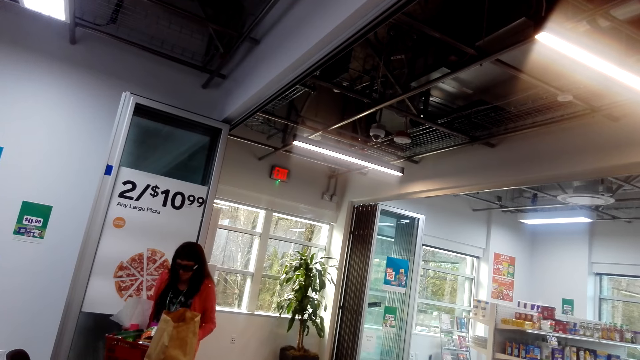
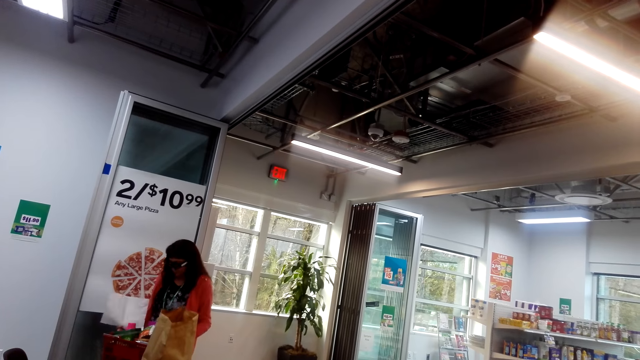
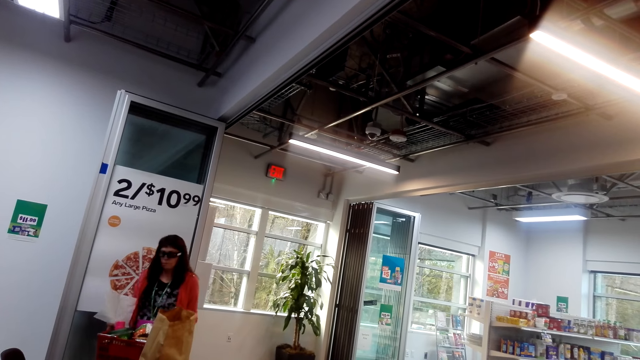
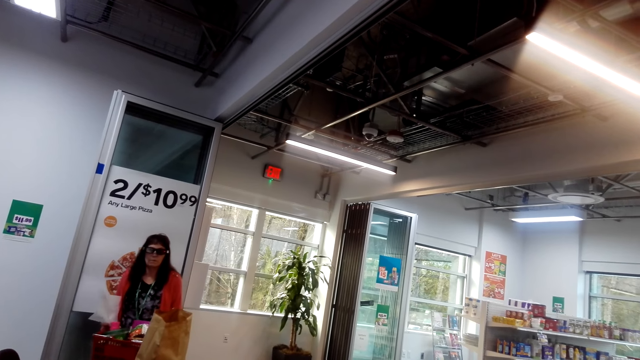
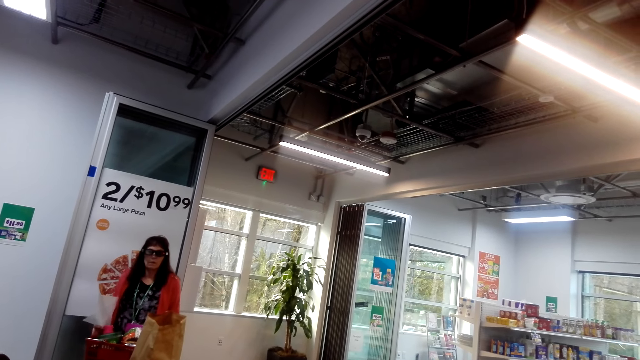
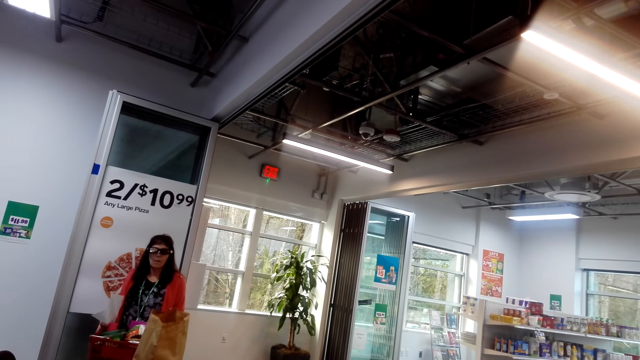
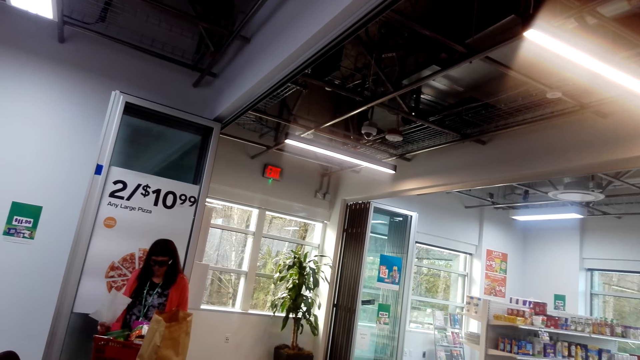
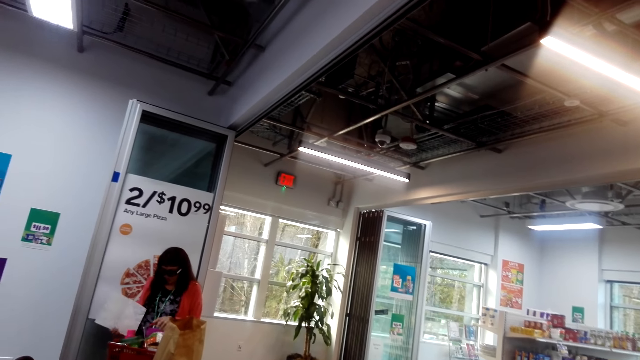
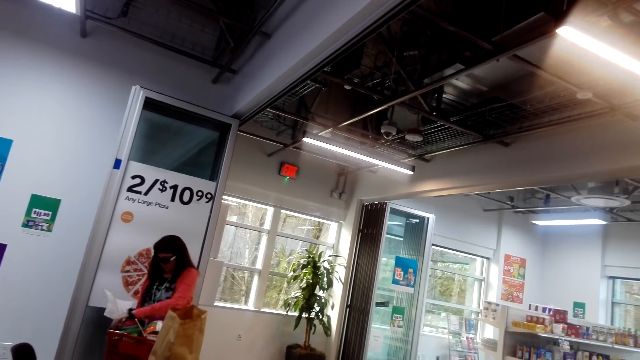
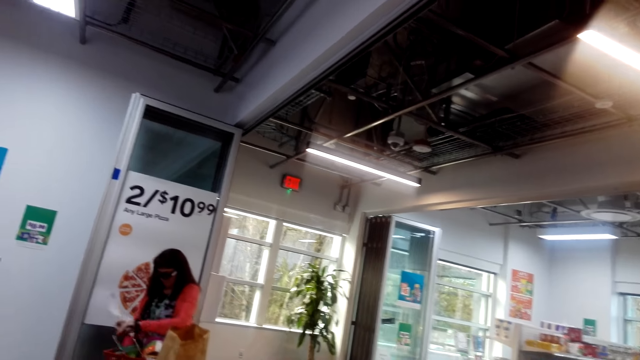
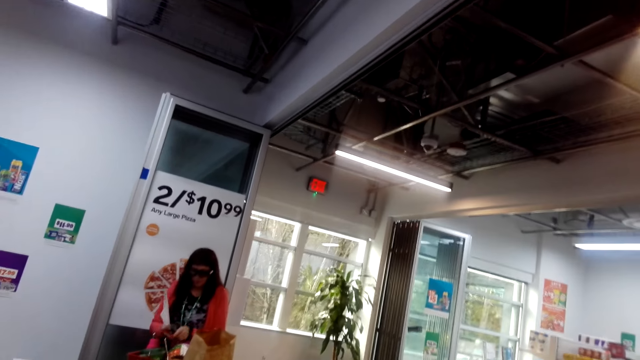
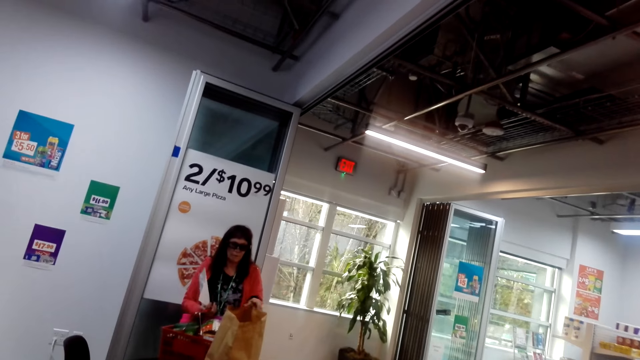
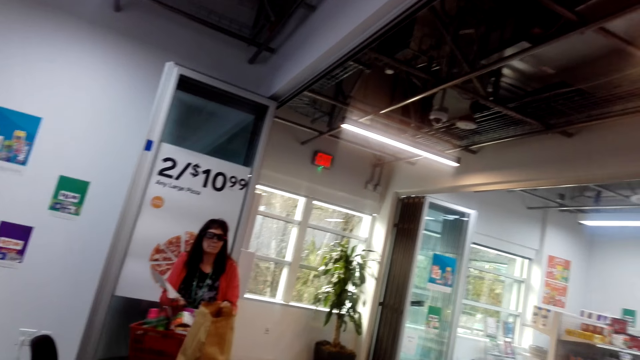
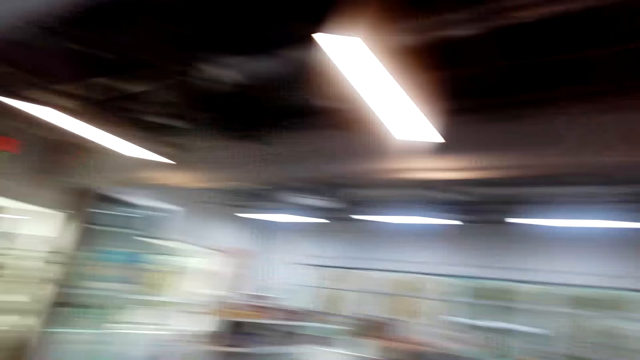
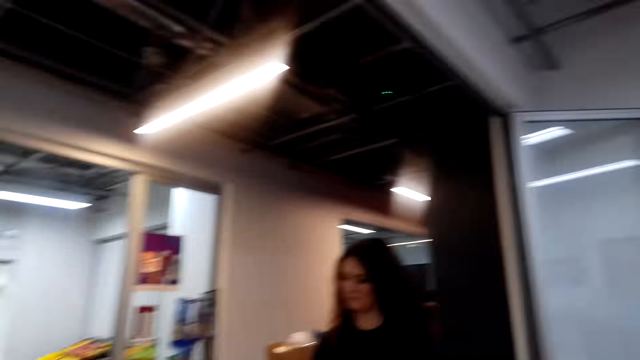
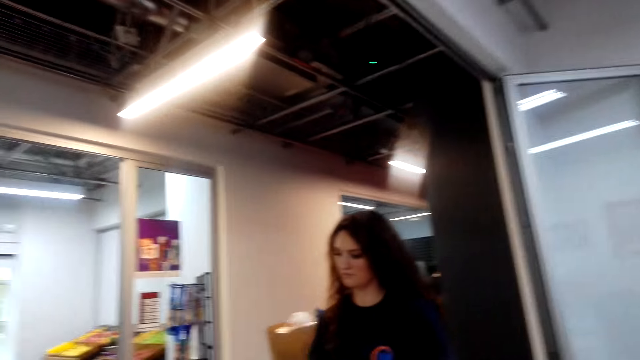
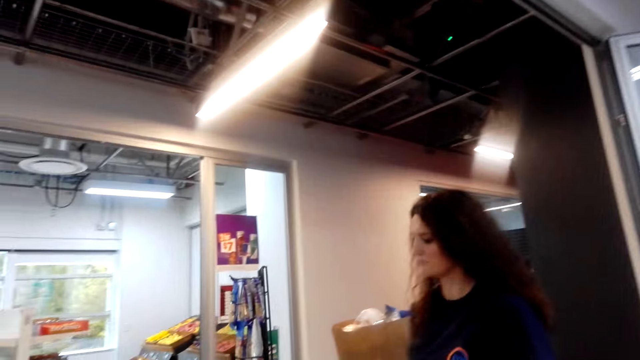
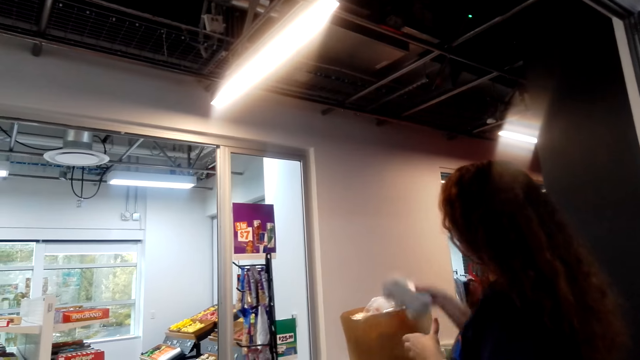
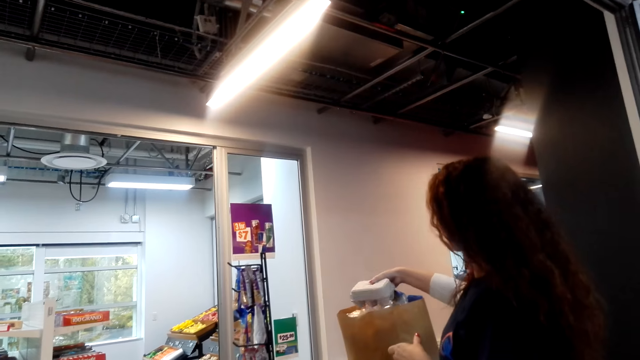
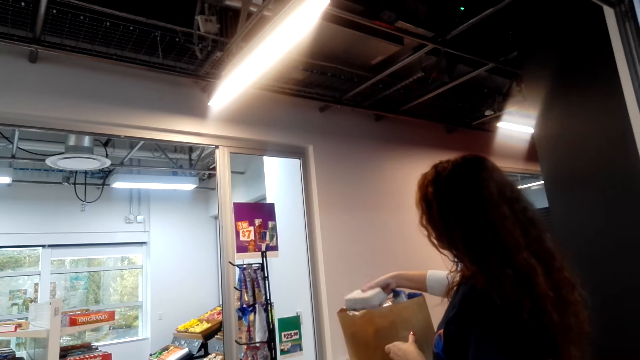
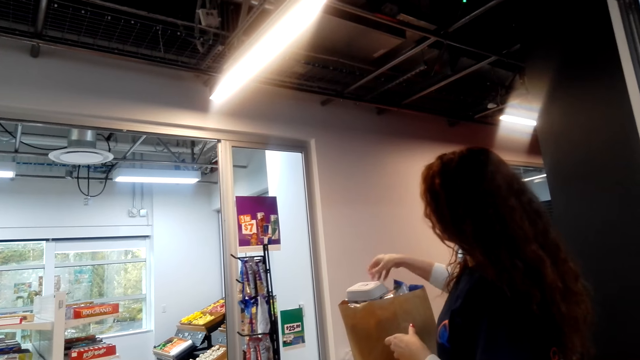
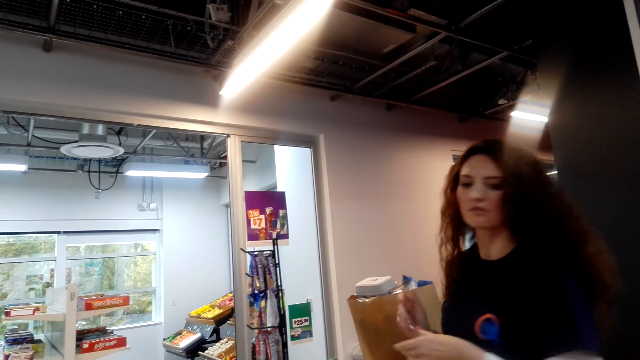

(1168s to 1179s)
A lady touches a carrier bag. The lady looks inside a paper bag. The lady holds a basket. The camera wearer interacts with the lady. The lady carries shopping. The camera wearer looks around. A cashier puts a plastic container in the paper bag.

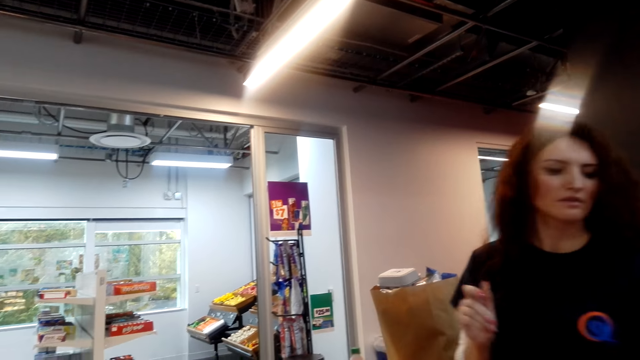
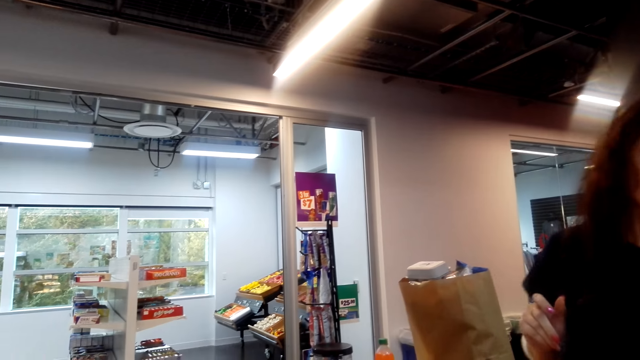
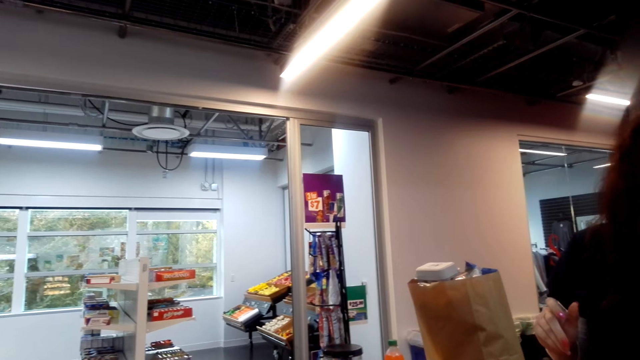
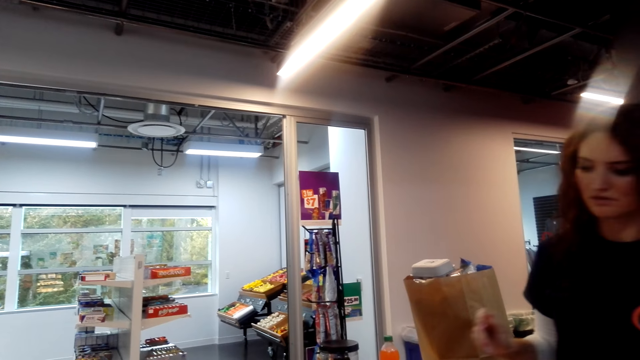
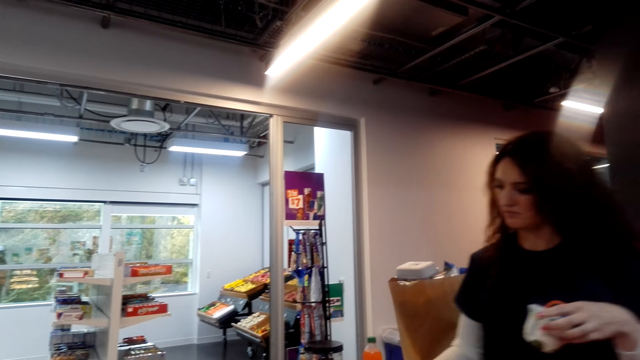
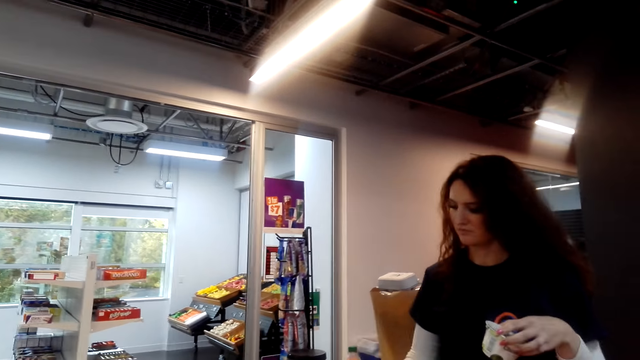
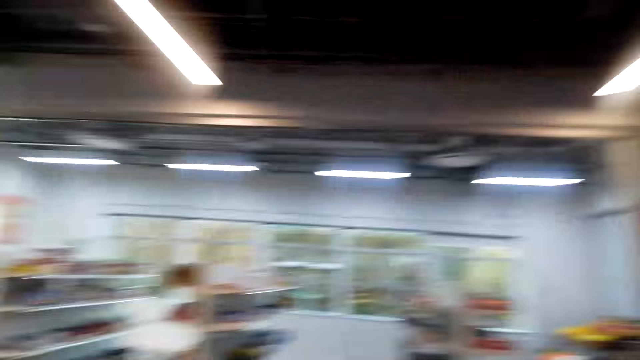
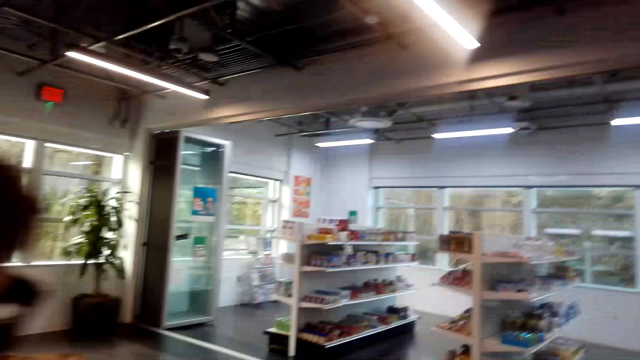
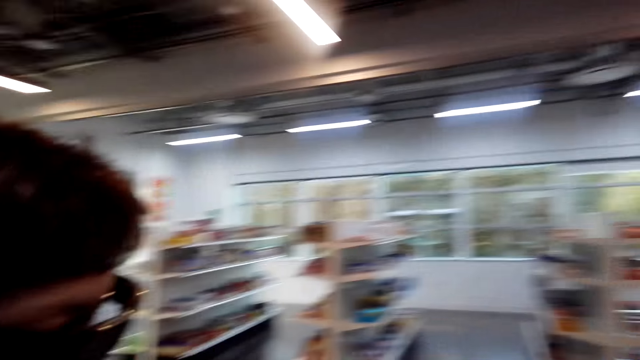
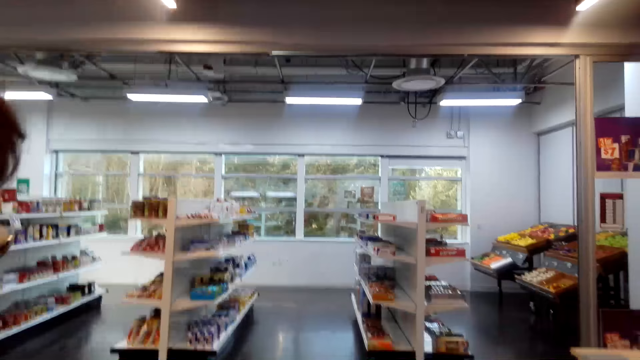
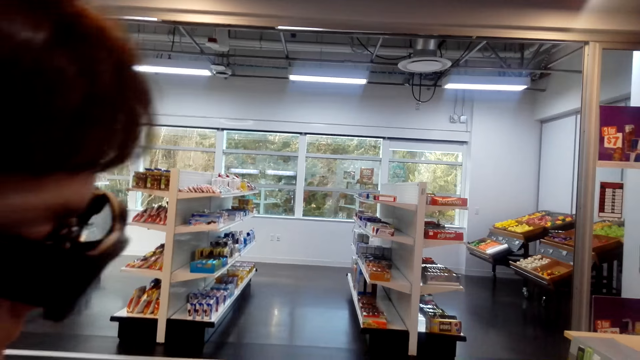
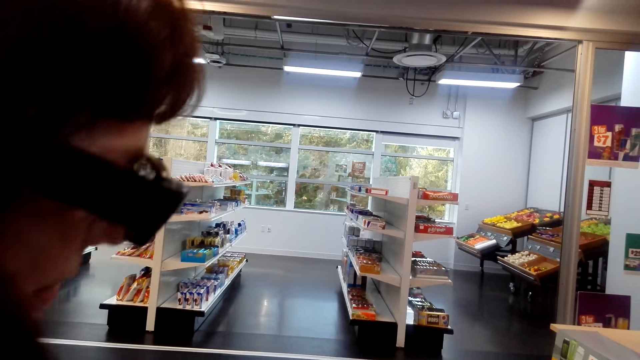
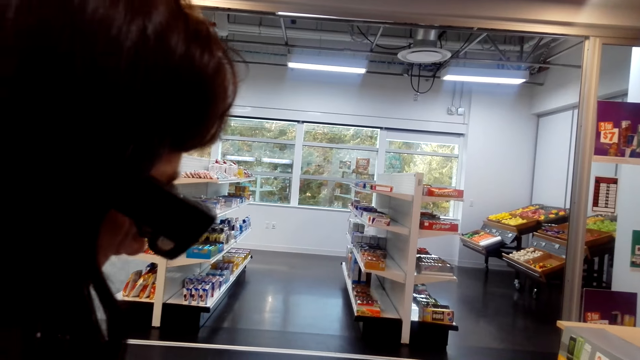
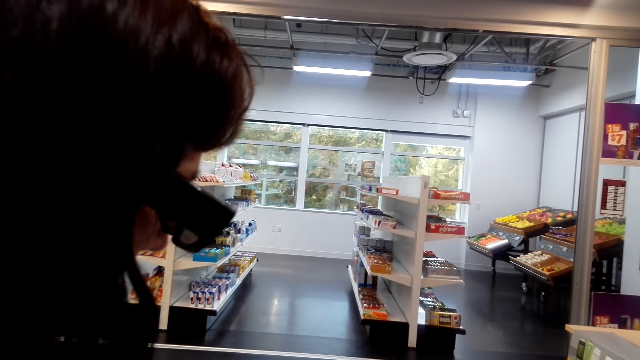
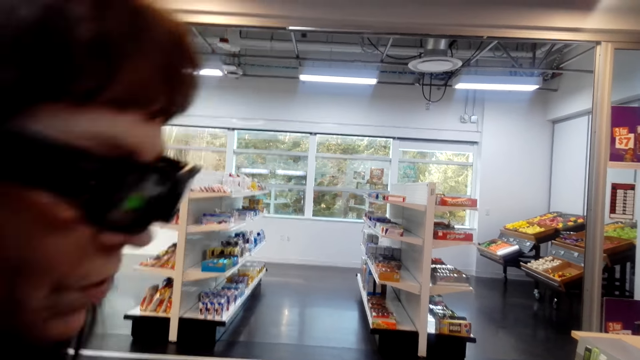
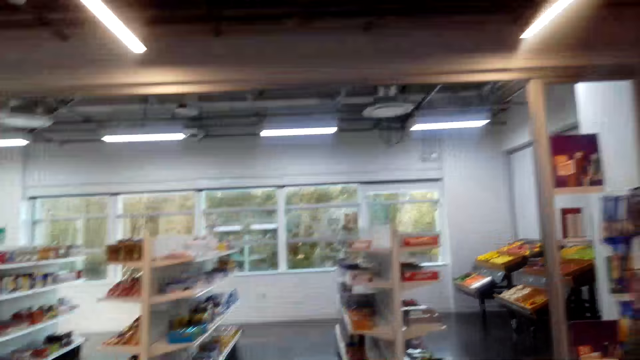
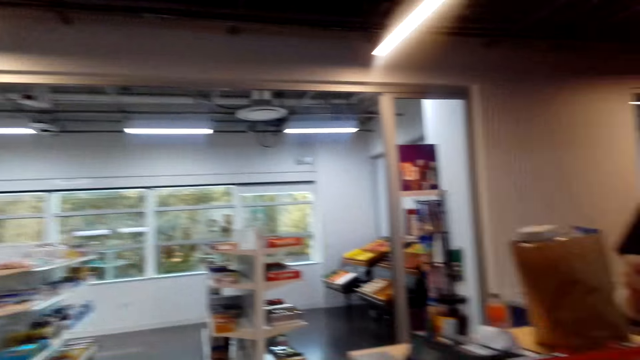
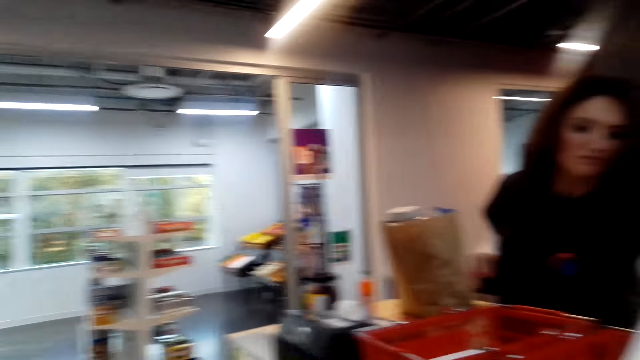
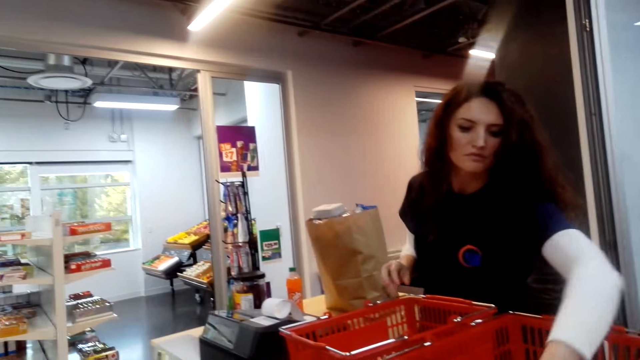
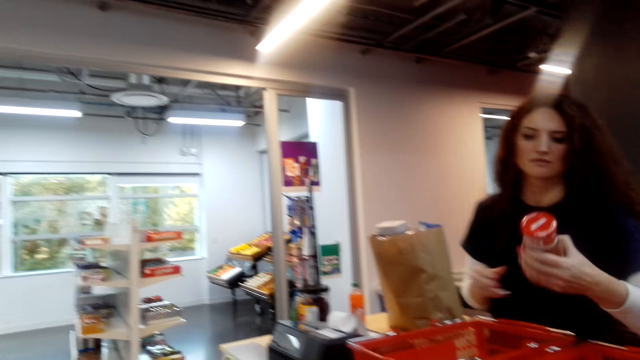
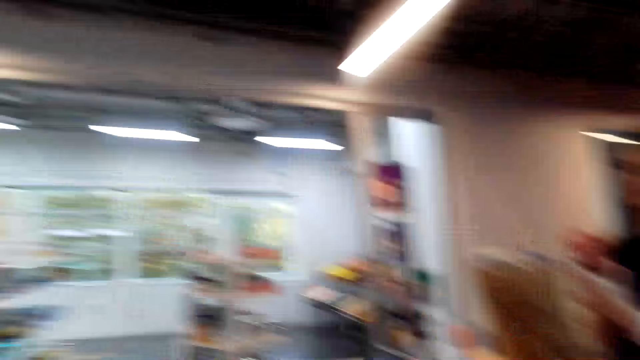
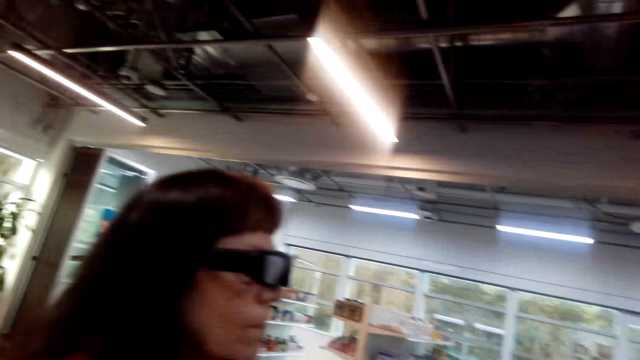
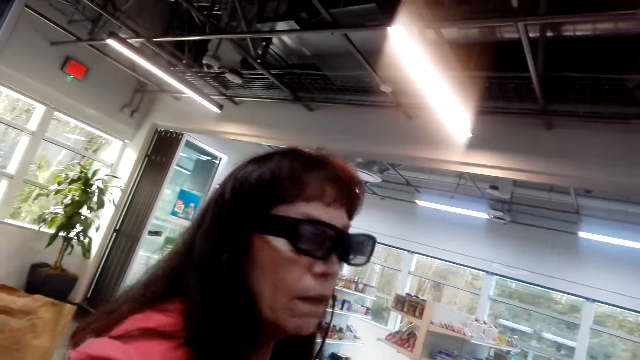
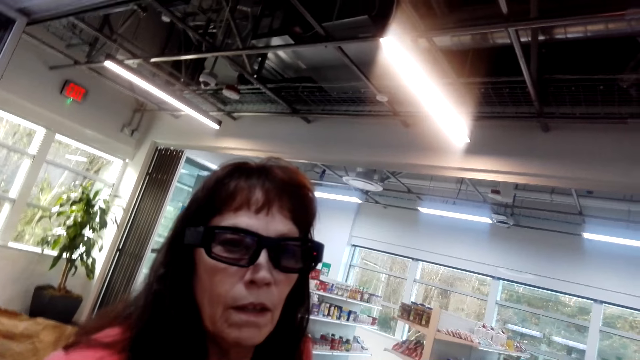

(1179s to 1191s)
The camera wearer interacts with the cashier. The cashier holds an item. The camera wearer looks around. A person interacts with the cashier. The camera wearer looks around. The cashier picks up a bottle of potato juice. The camera wearer interacts with the person.
